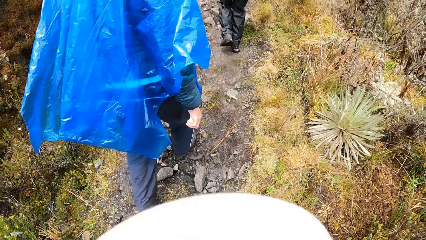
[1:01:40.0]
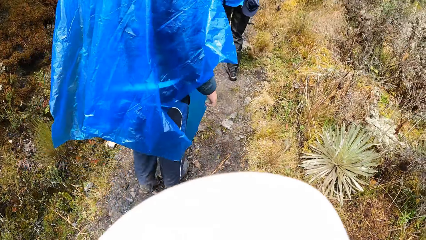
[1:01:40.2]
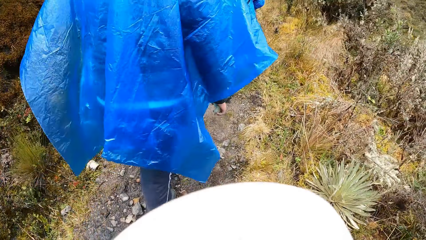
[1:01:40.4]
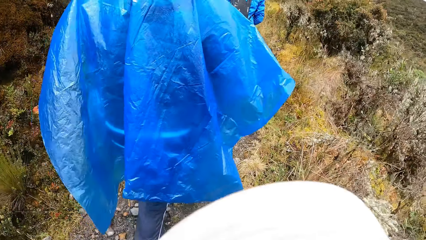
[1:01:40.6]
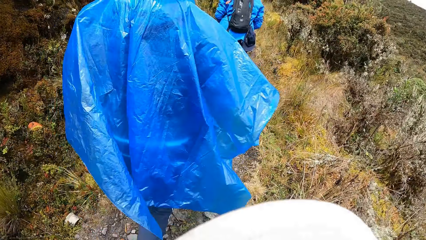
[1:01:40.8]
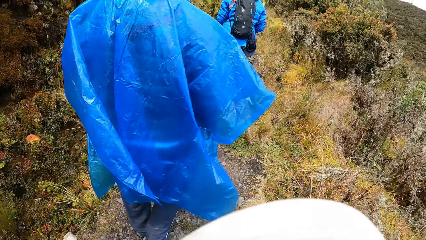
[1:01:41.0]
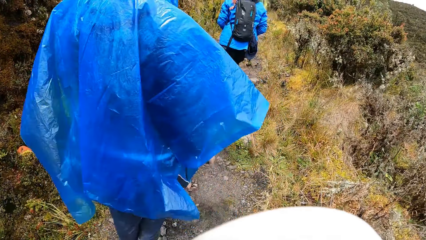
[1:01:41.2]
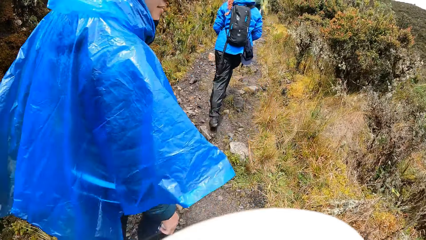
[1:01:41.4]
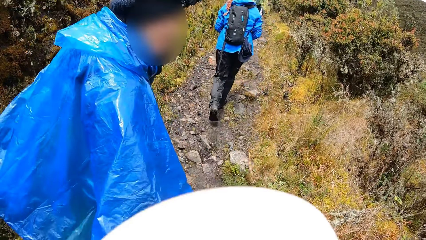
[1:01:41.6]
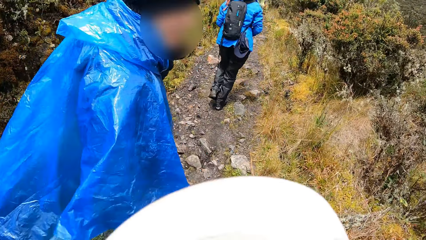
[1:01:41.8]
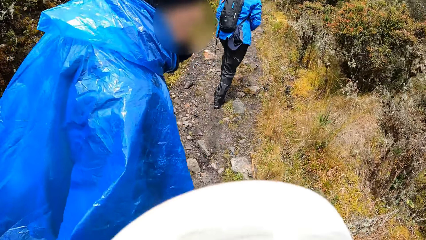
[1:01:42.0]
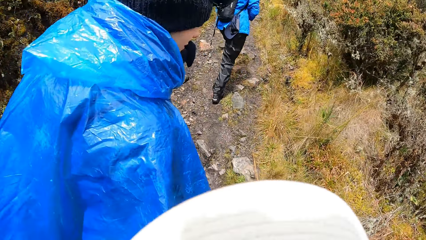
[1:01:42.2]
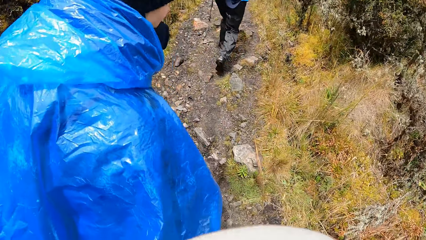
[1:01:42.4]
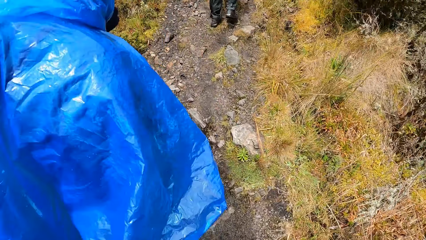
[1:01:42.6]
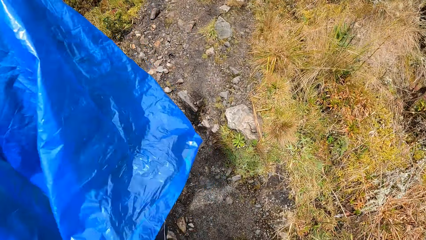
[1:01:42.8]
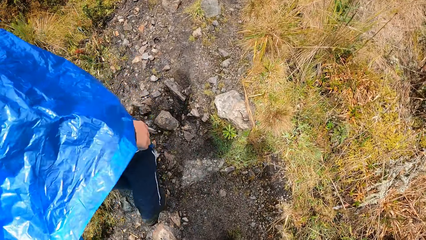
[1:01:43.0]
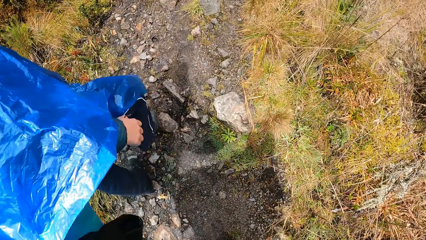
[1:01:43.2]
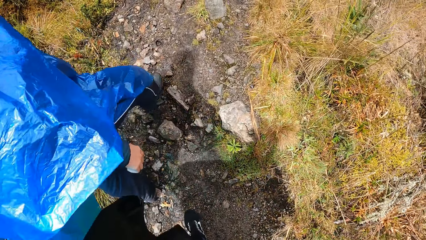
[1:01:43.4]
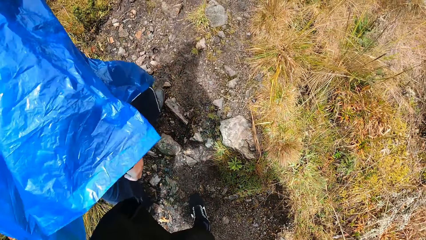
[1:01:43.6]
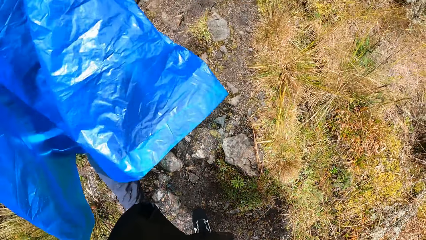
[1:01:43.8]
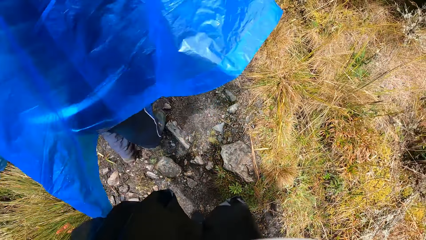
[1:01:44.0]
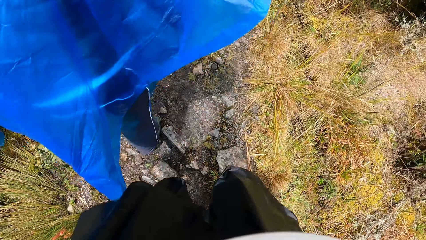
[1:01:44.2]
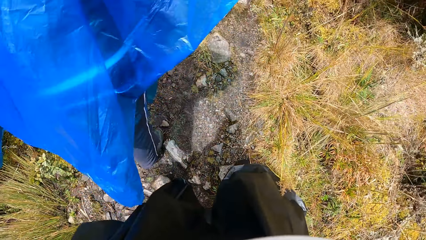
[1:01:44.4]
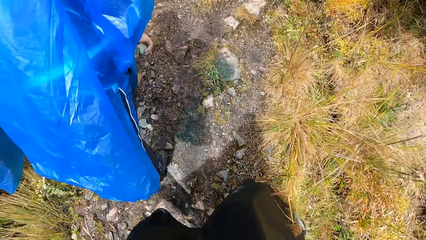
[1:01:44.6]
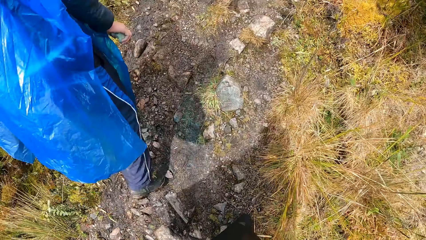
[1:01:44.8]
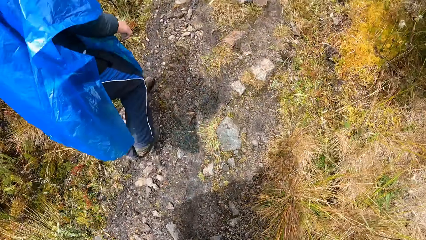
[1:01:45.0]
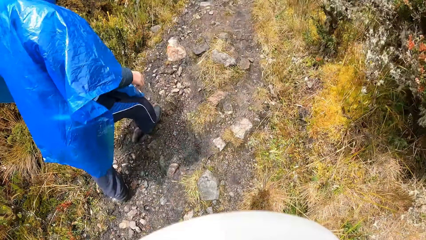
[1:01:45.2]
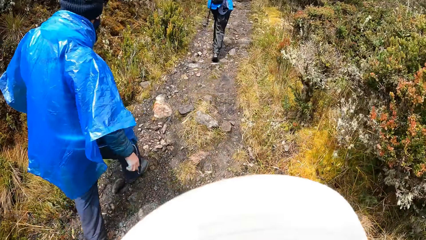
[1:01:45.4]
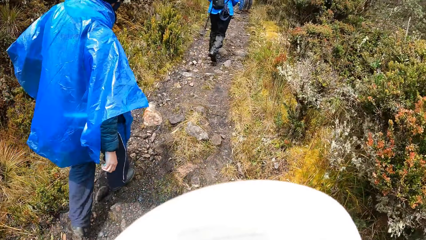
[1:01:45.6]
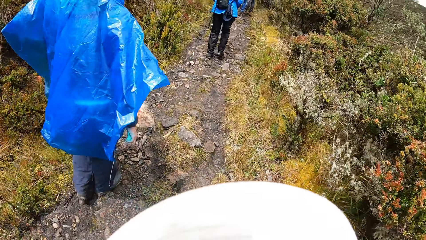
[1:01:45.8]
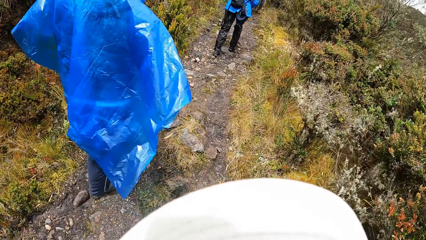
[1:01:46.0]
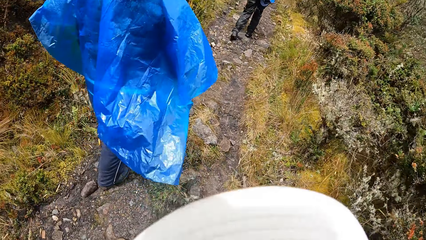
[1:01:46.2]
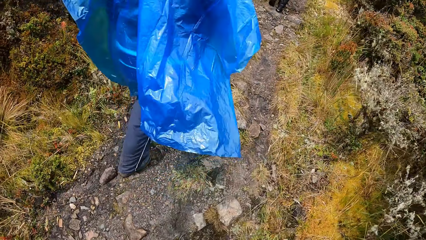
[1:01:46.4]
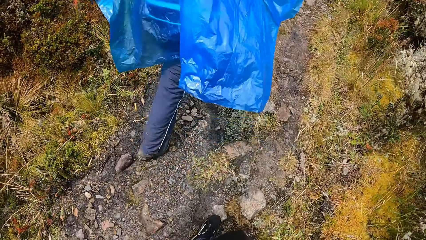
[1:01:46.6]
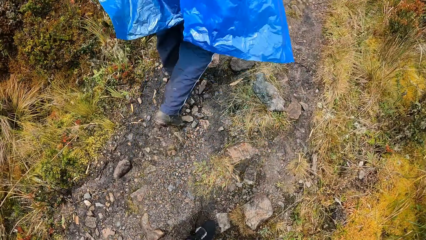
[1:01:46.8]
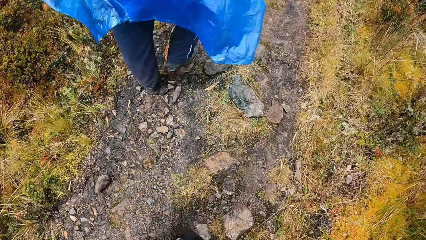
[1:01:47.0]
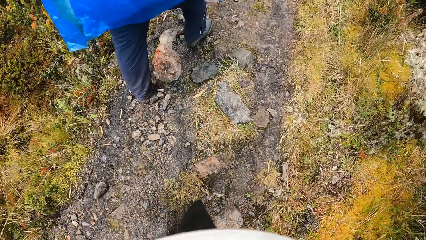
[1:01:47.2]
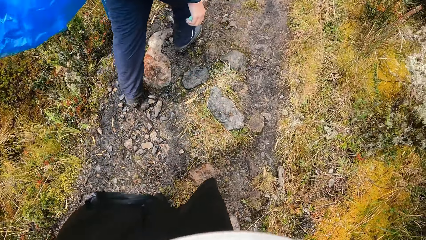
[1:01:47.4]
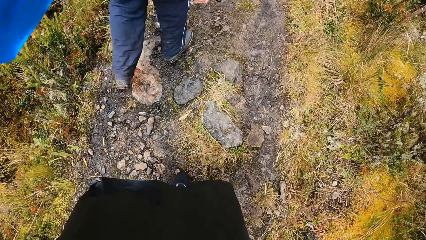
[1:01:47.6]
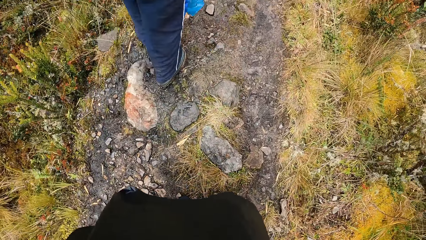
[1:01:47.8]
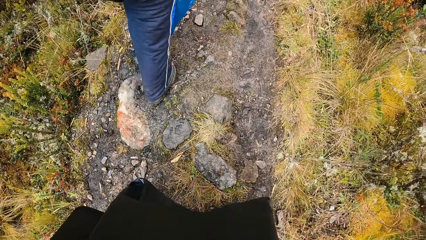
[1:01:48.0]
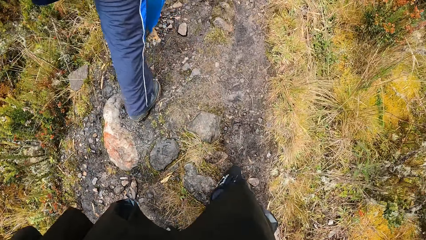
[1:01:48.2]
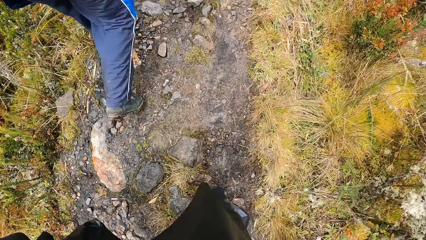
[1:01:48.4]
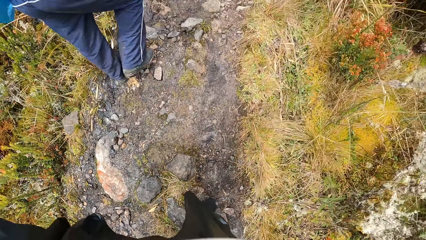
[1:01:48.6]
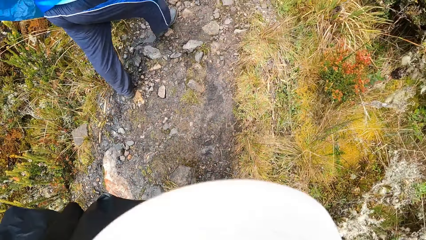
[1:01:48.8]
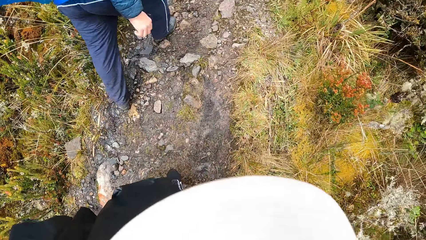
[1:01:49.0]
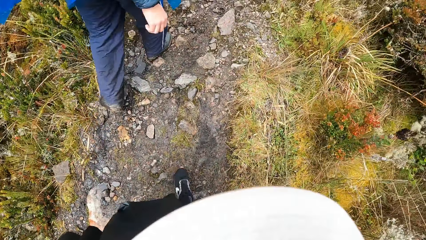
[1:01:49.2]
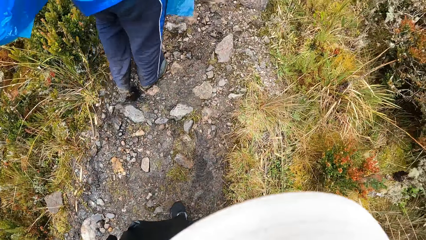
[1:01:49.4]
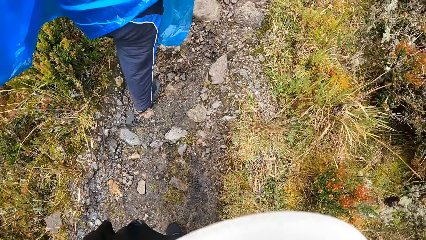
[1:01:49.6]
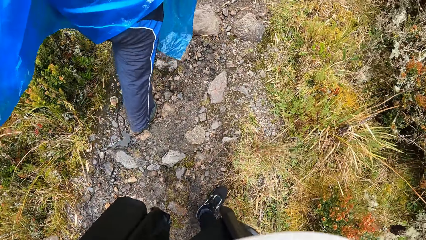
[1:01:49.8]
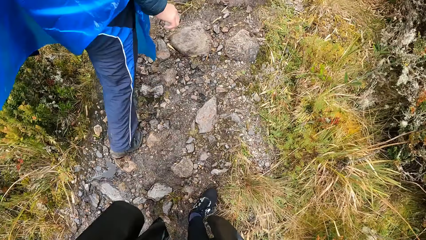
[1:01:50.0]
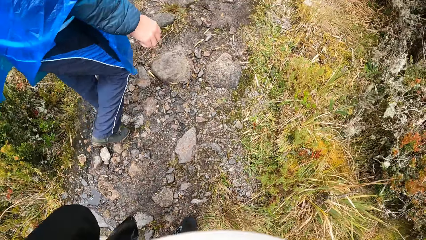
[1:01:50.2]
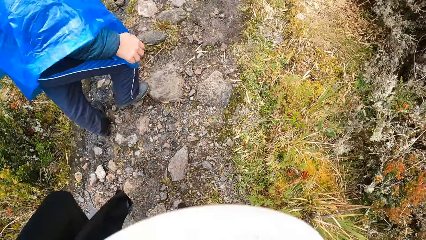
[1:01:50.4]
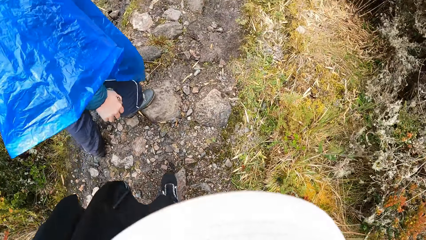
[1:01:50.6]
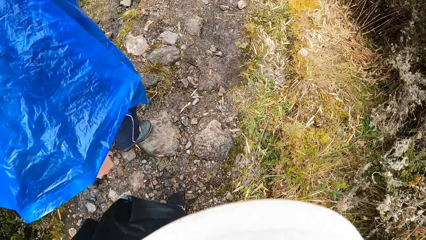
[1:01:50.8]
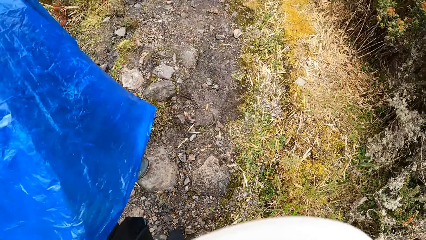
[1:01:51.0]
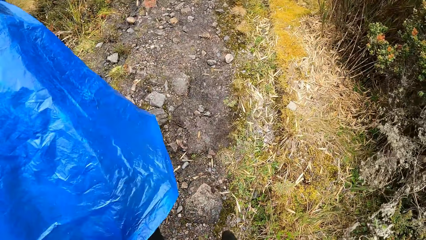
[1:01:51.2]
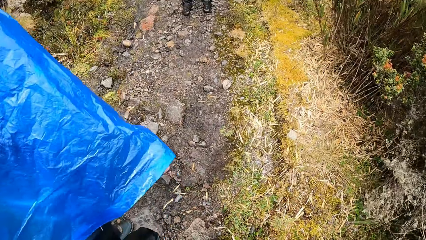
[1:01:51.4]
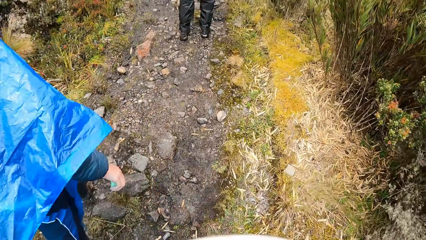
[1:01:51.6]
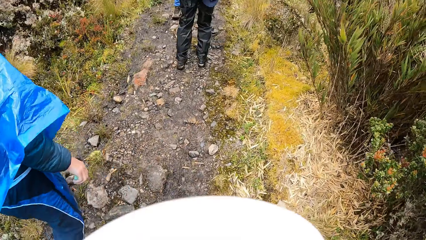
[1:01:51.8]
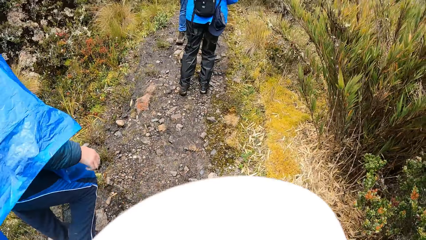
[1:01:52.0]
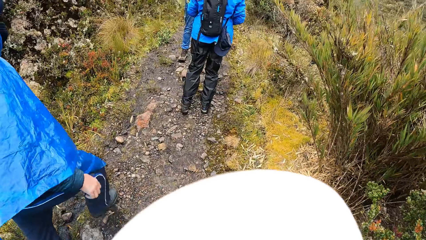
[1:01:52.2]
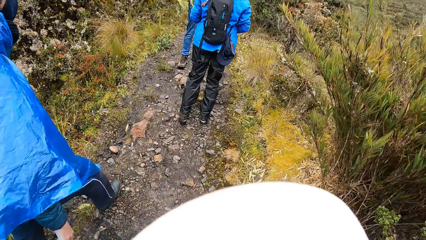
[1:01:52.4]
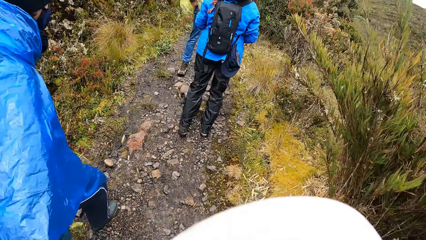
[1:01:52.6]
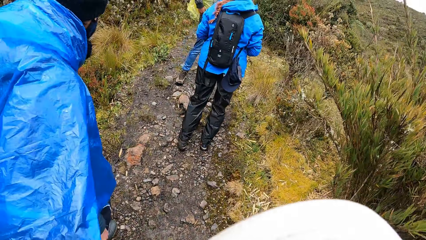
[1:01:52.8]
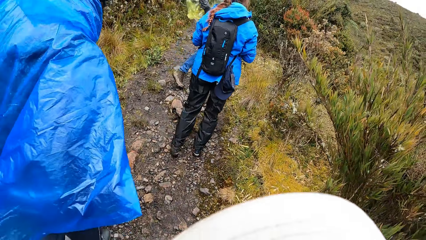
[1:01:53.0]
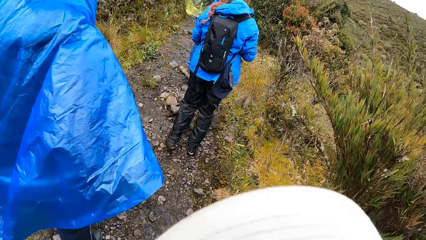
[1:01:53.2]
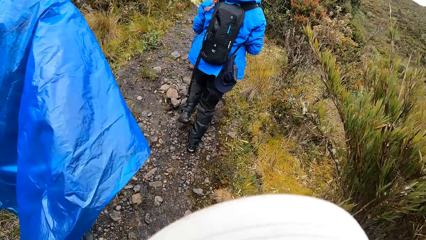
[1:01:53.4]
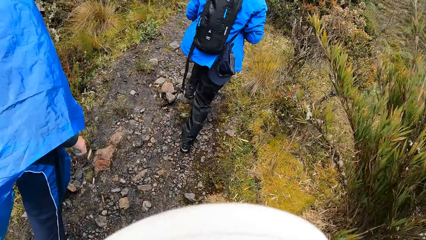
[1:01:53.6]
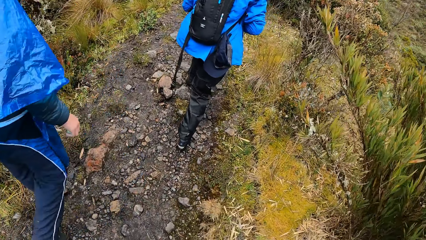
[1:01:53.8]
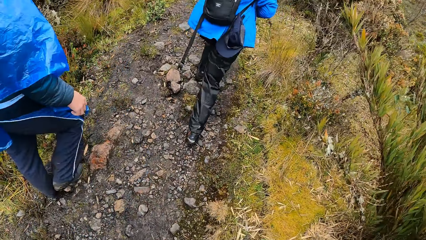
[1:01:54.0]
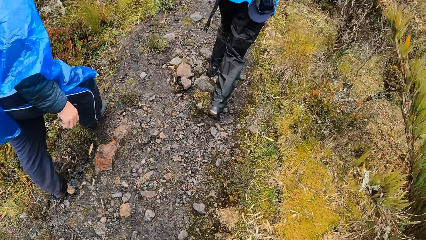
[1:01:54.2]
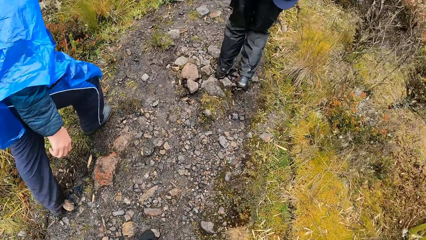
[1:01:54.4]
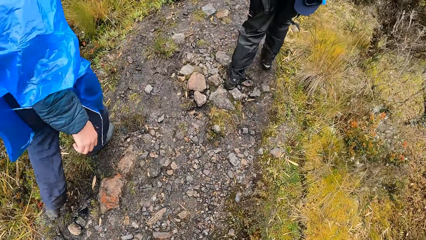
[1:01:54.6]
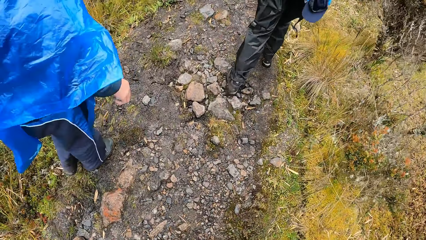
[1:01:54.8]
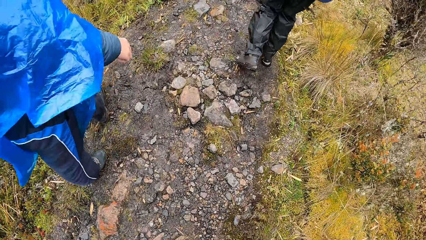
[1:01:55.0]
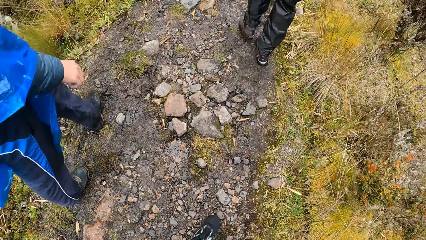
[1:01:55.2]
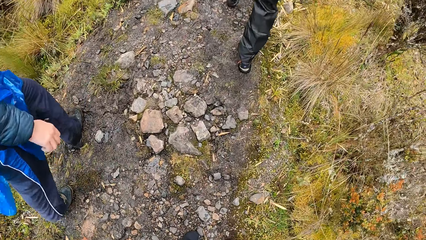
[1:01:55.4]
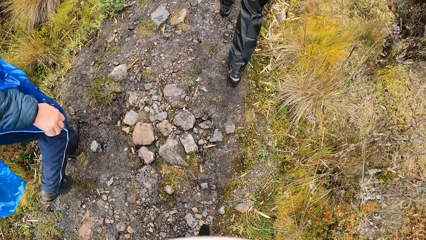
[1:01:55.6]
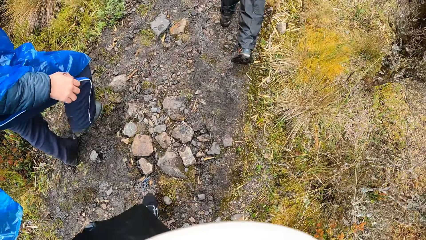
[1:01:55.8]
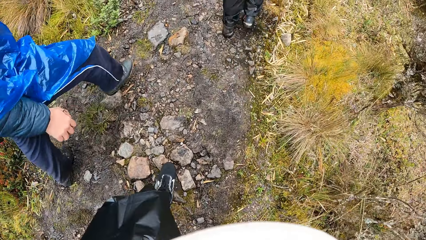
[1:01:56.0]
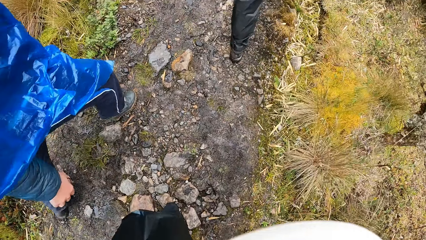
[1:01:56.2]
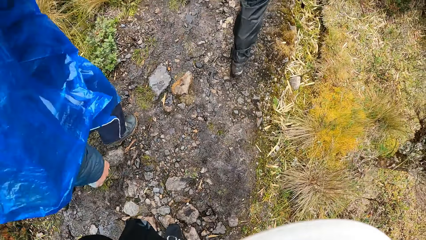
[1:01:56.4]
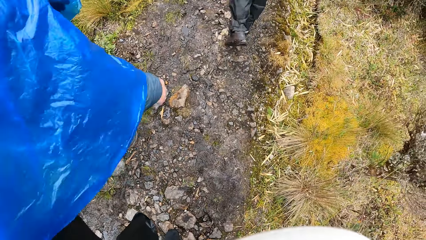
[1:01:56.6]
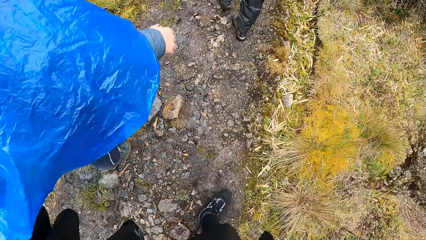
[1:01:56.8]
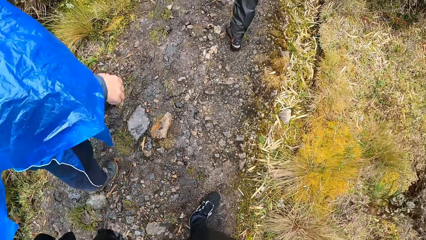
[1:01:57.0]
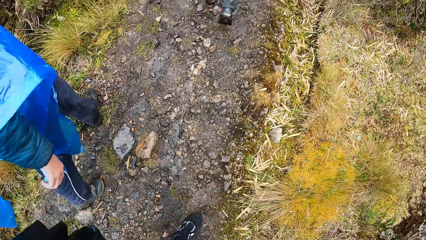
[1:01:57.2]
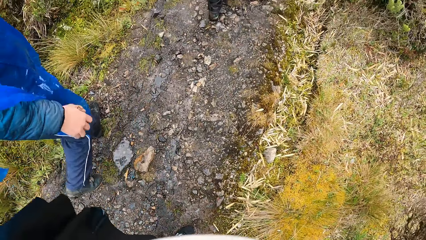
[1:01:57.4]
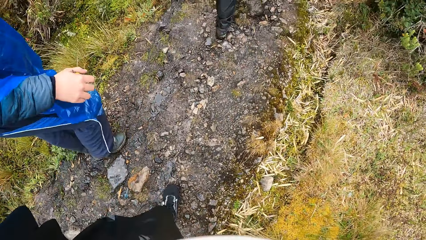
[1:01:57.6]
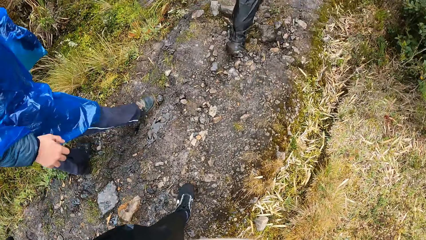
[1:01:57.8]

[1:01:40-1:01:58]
A person stares at the camera wearer. Another person stops walking. The second person walks up the mountain.
